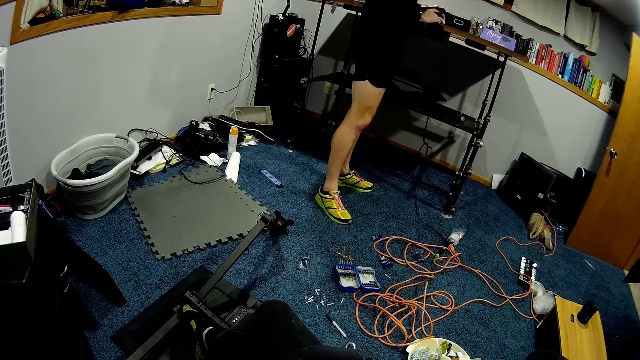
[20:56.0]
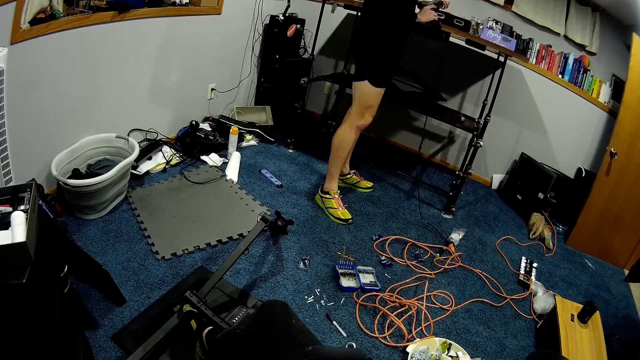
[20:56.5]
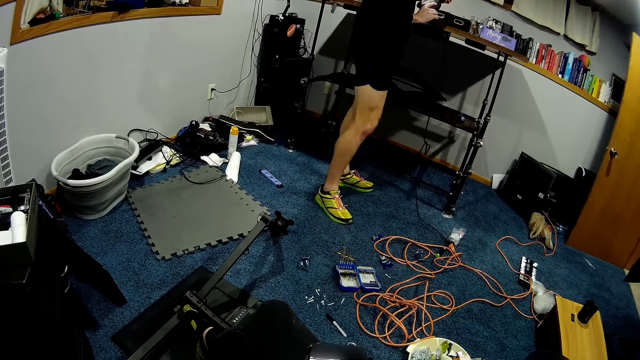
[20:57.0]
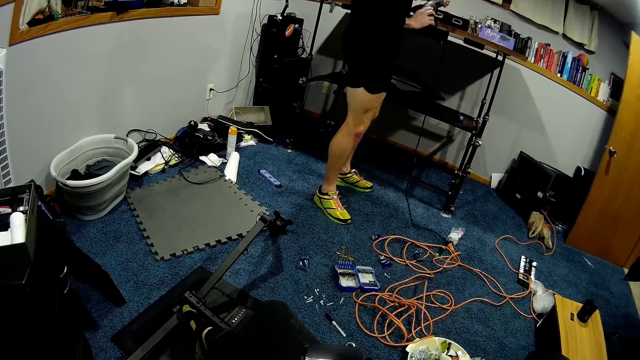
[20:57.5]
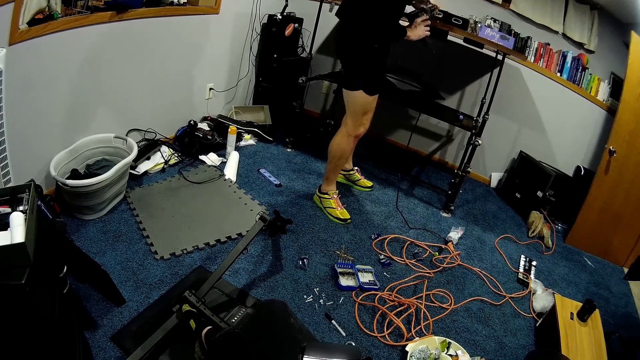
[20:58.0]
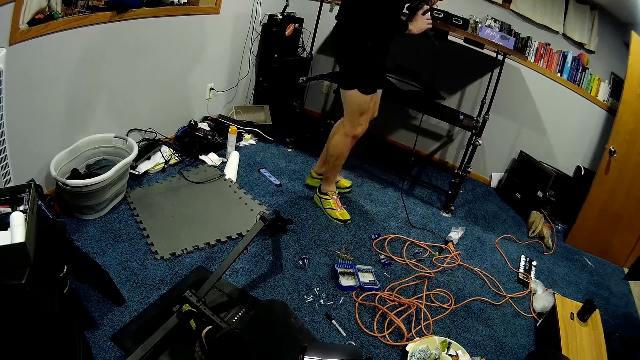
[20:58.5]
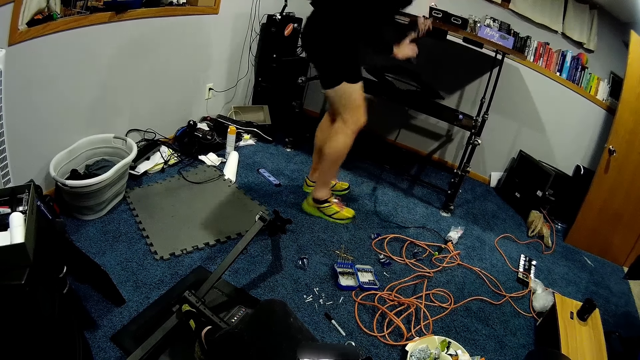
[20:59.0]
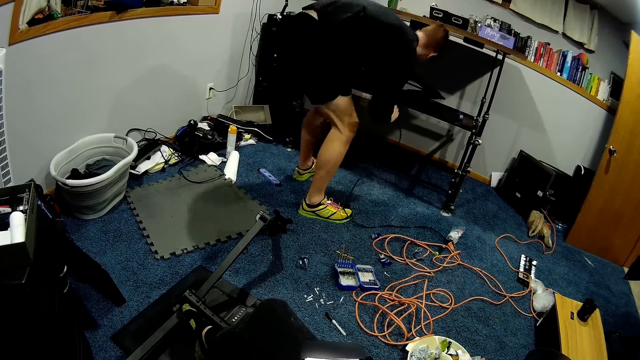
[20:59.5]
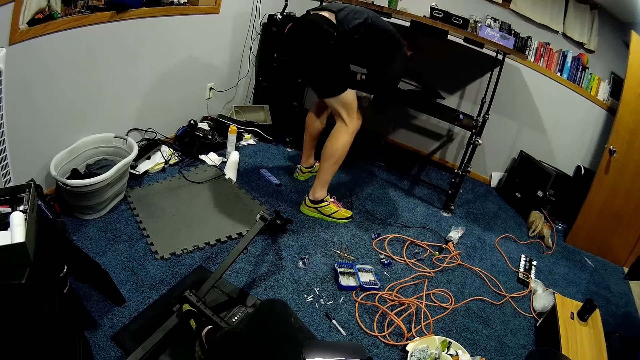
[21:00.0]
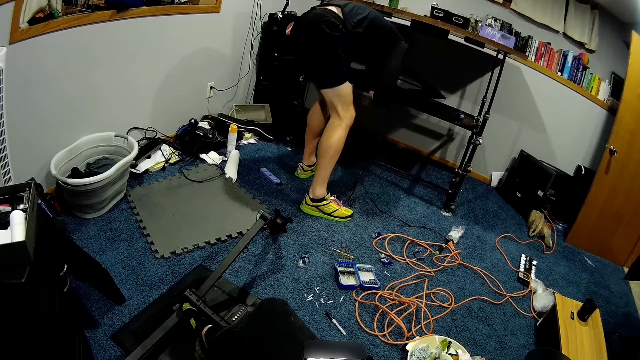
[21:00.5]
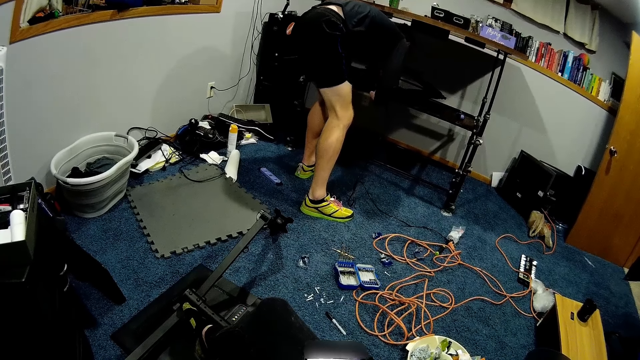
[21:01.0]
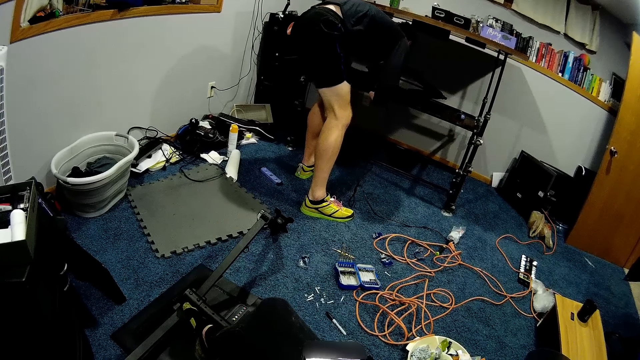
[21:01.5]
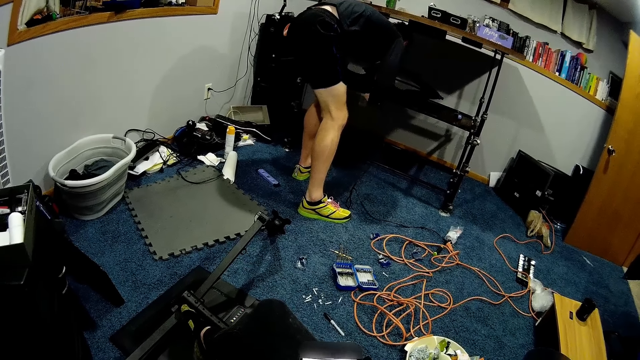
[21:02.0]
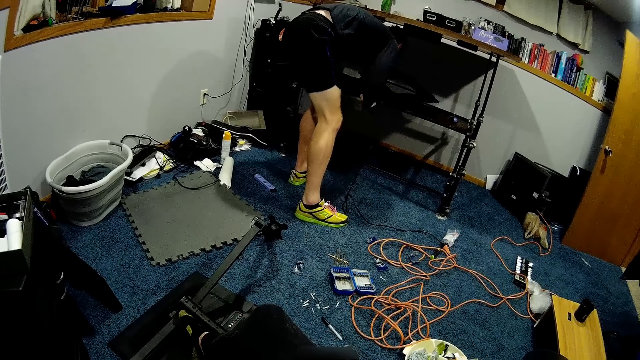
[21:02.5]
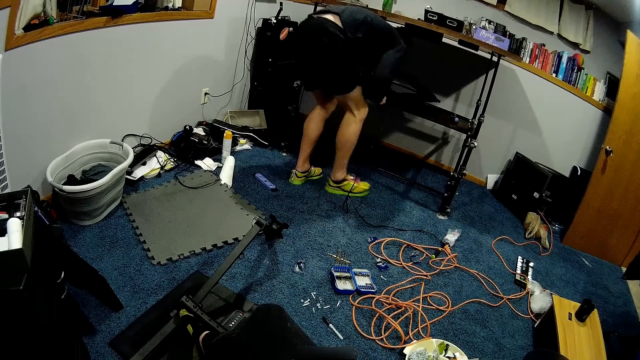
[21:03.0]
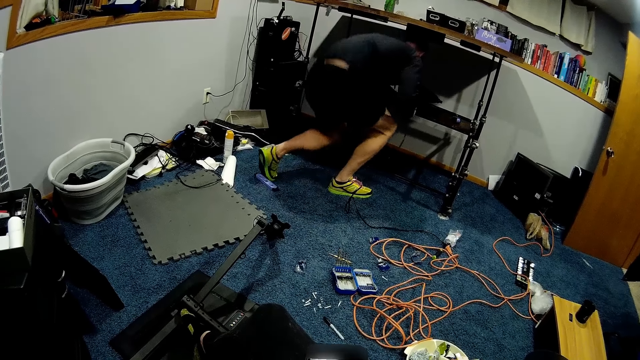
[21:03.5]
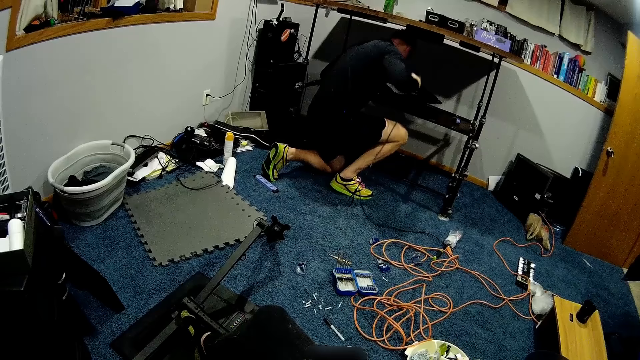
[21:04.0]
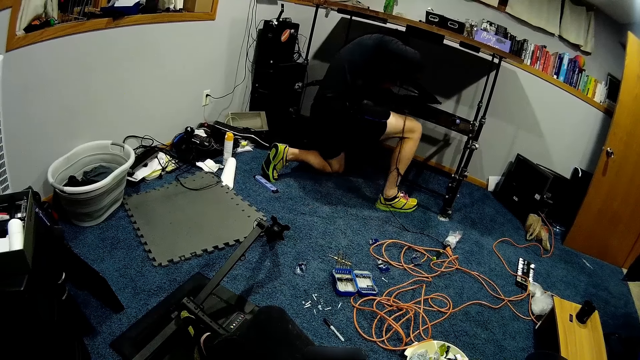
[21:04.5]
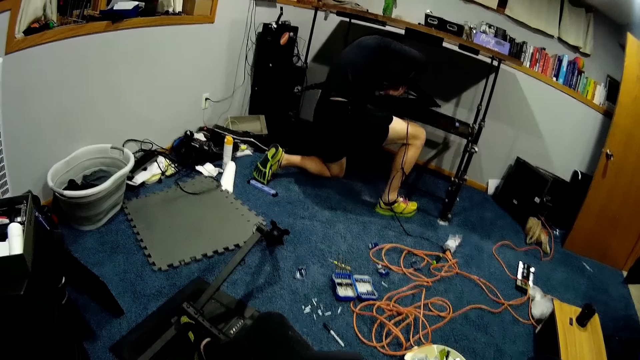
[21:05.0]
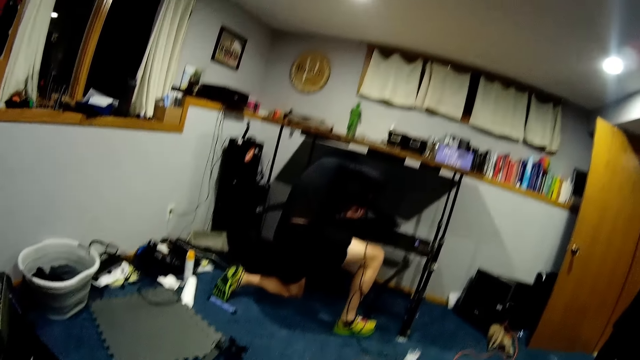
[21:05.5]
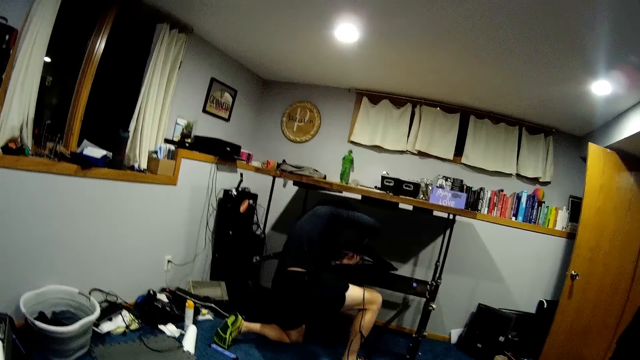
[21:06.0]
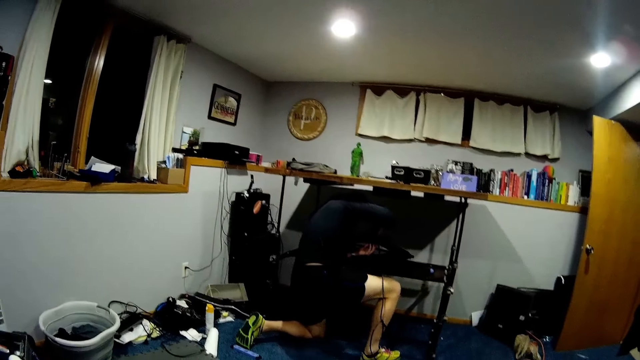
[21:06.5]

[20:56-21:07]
A man drills the table with the electric drill. The man kneels down.

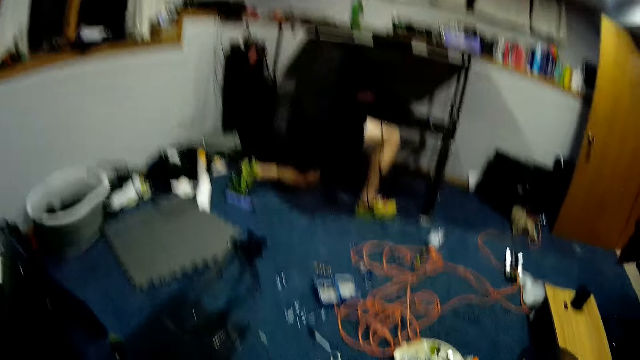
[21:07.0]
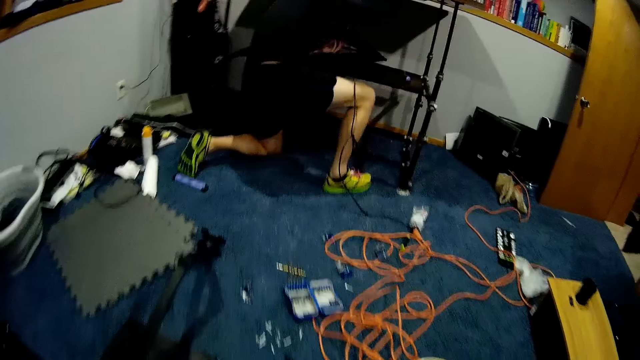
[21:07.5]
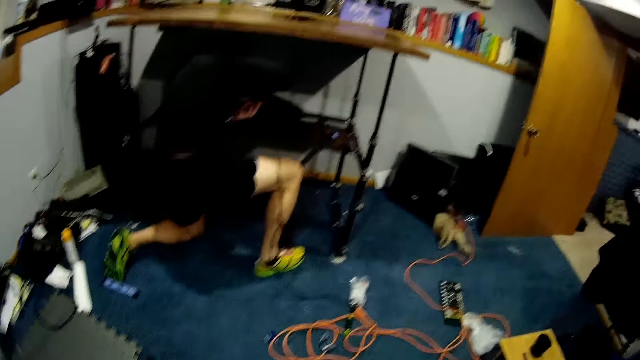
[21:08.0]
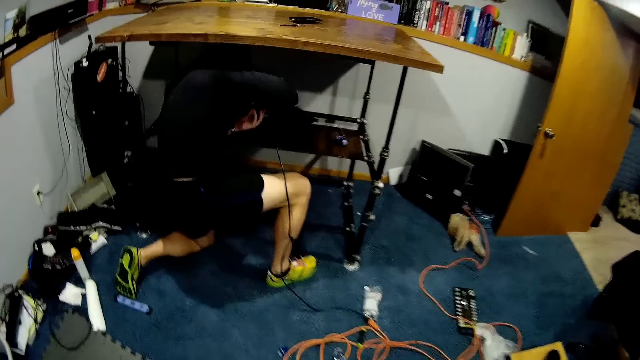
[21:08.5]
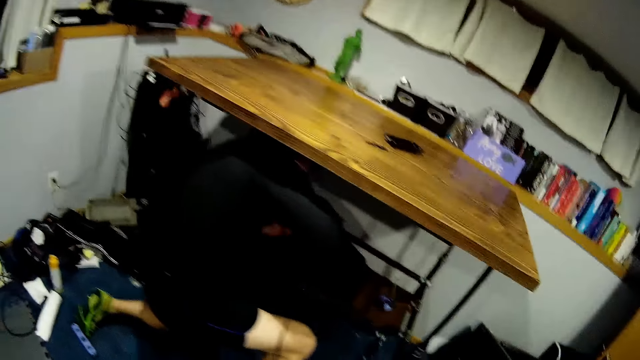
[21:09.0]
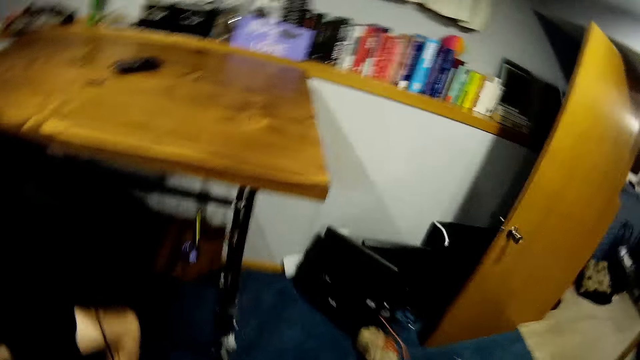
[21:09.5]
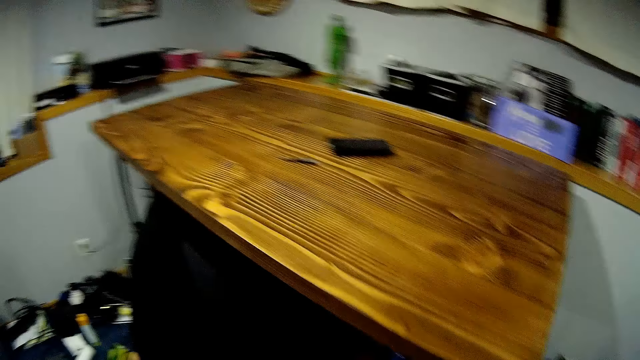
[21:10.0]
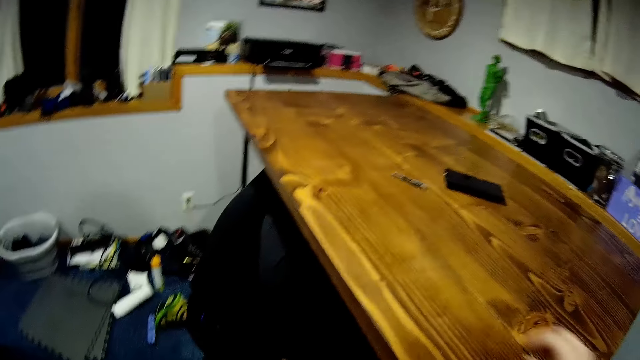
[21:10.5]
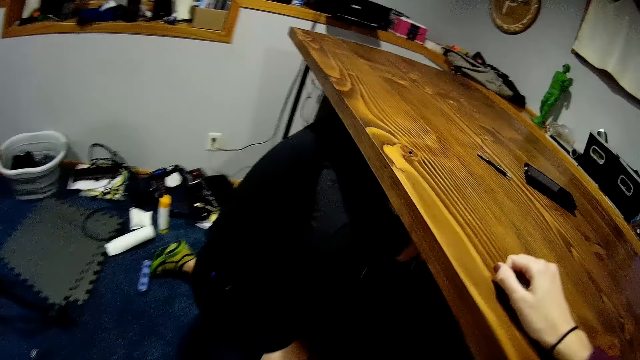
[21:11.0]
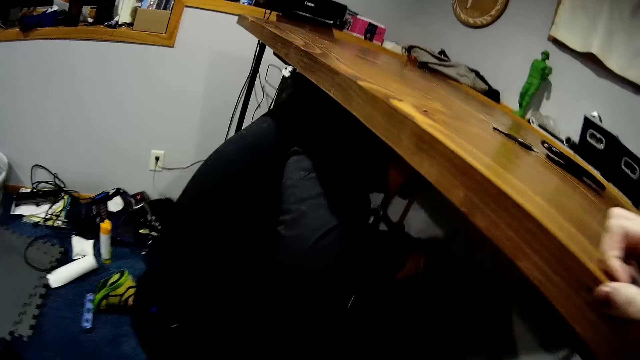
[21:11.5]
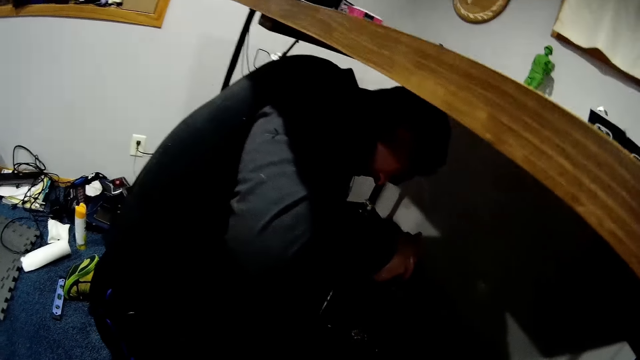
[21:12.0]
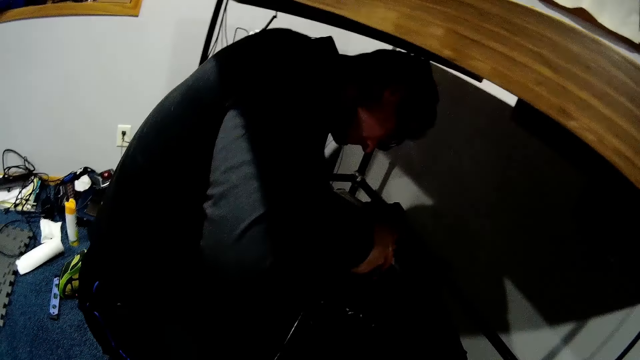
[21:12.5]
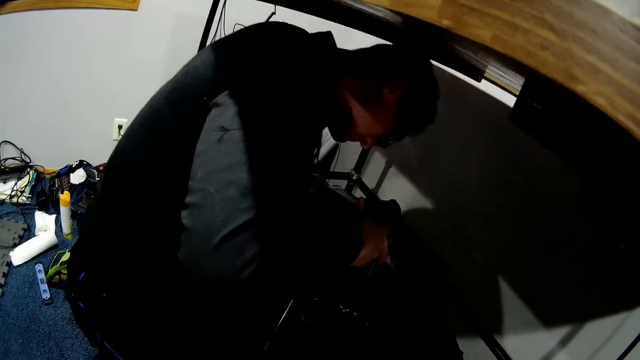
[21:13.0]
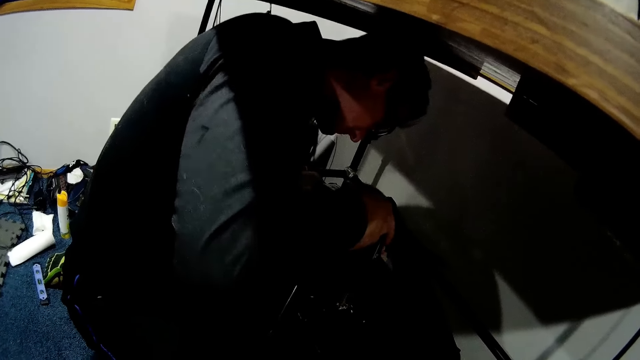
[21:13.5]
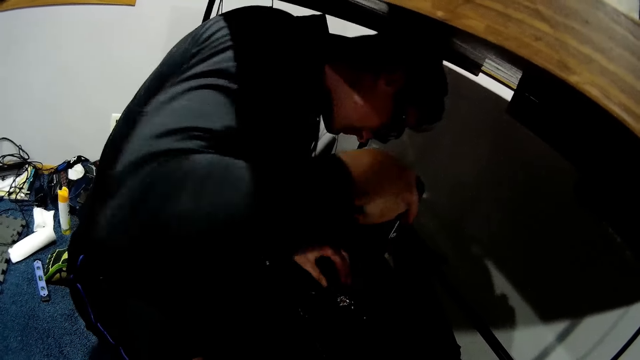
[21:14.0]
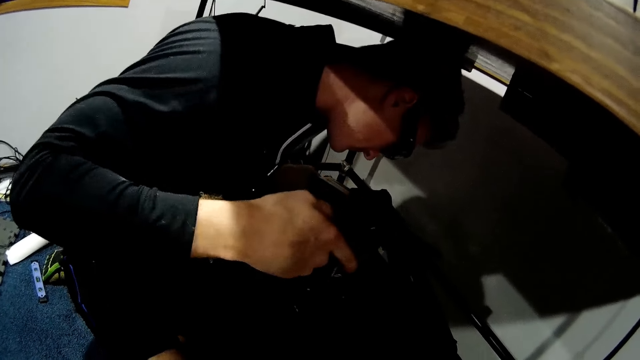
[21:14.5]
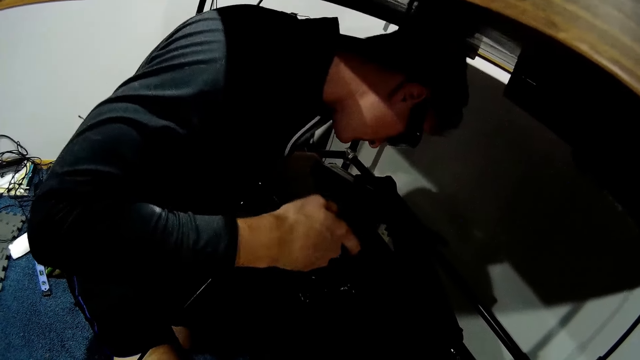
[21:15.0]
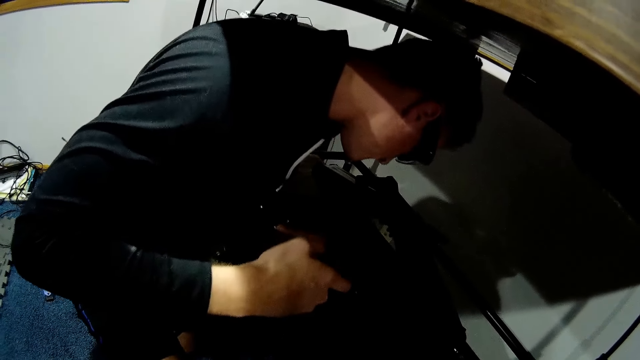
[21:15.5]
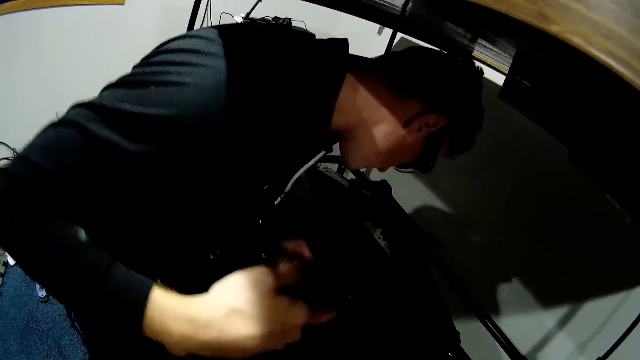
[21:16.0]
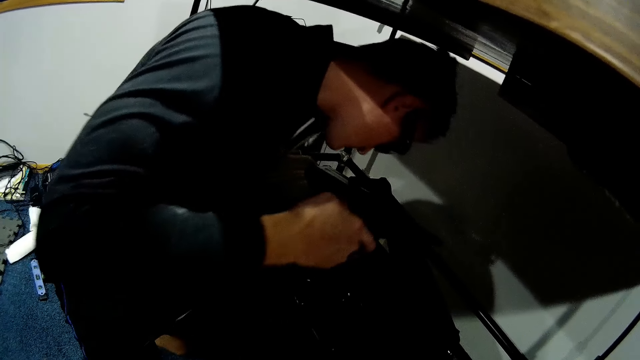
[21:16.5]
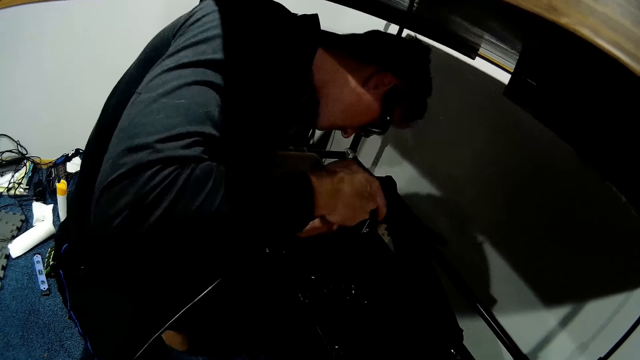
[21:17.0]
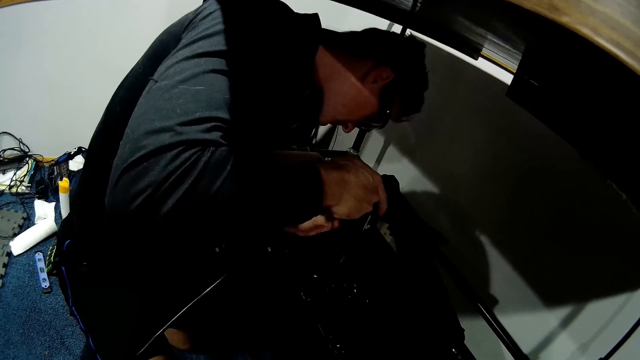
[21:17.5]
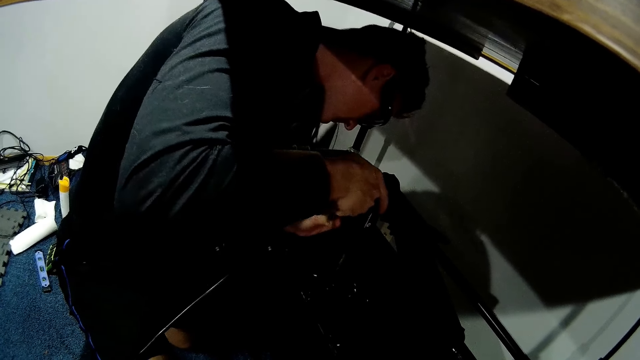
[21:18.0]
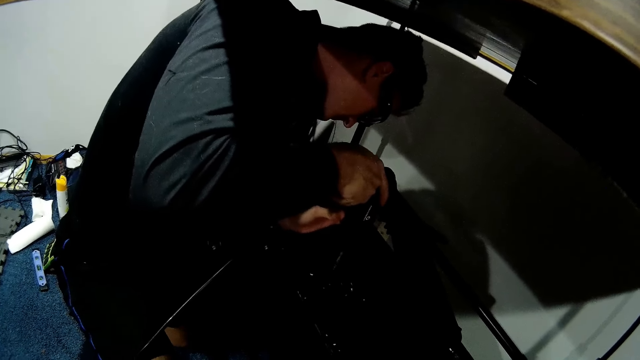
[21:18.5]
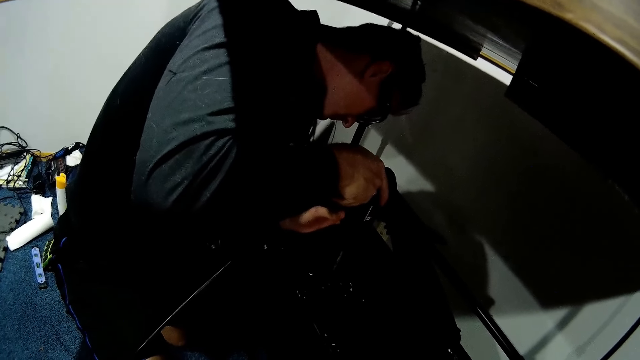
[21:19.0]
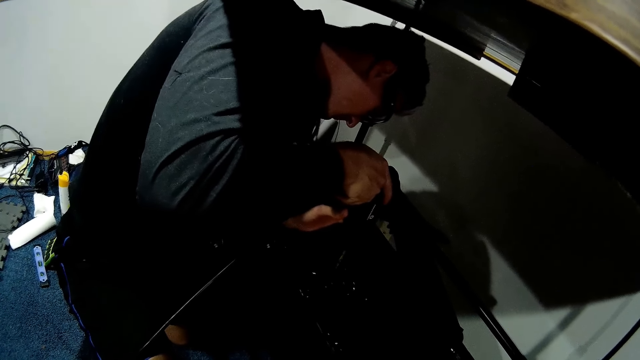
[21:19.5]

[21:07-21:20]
The camera wearer walks to a man. She places her right hand on the table. The man drills the stand.
